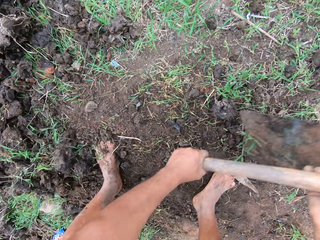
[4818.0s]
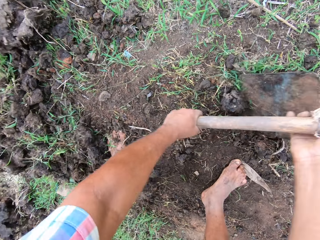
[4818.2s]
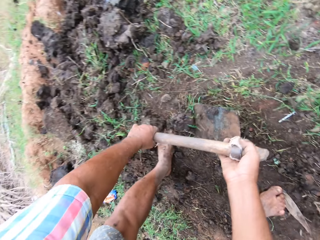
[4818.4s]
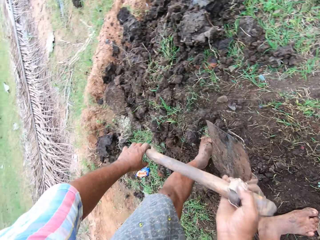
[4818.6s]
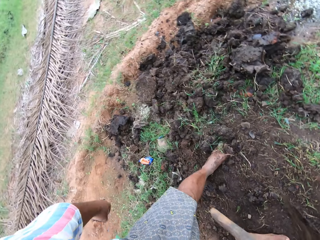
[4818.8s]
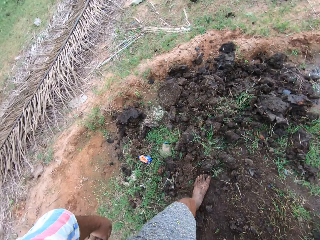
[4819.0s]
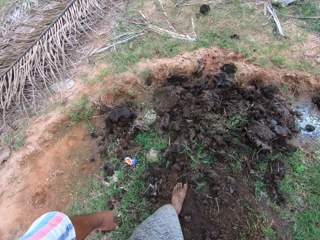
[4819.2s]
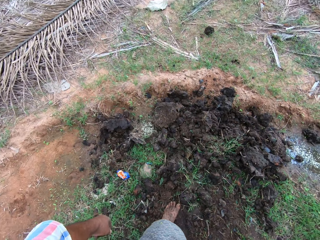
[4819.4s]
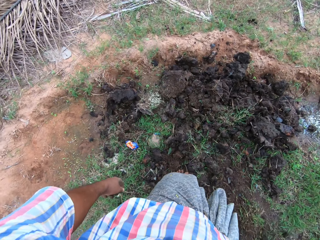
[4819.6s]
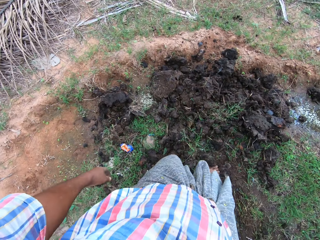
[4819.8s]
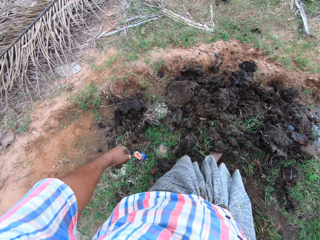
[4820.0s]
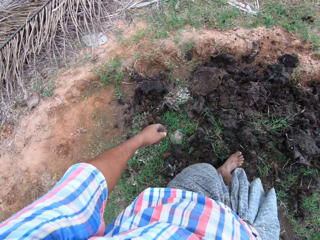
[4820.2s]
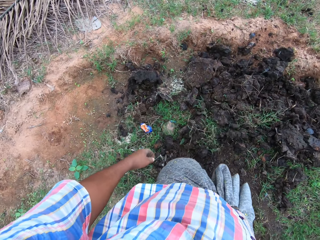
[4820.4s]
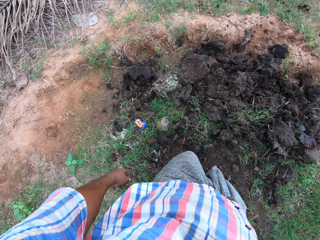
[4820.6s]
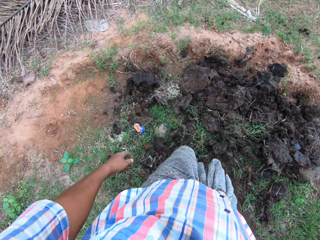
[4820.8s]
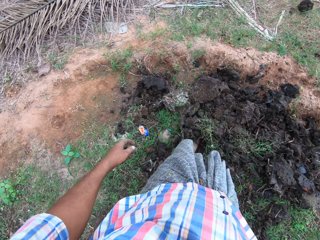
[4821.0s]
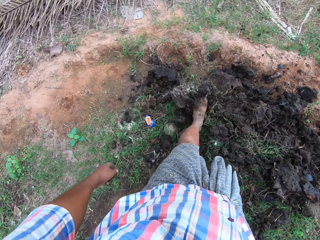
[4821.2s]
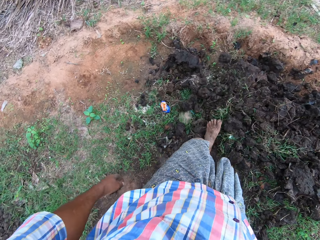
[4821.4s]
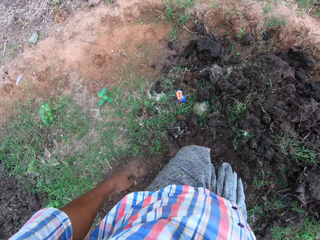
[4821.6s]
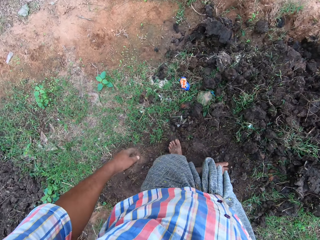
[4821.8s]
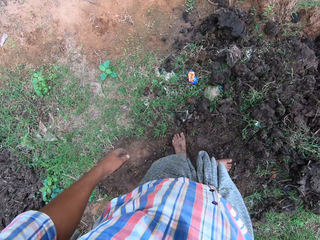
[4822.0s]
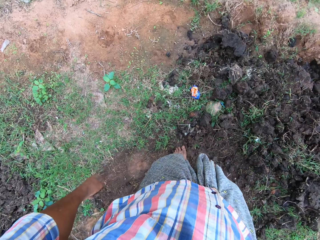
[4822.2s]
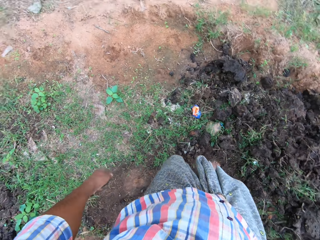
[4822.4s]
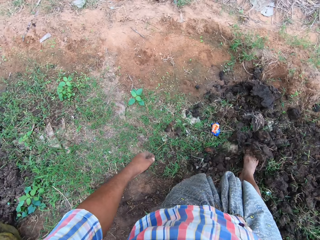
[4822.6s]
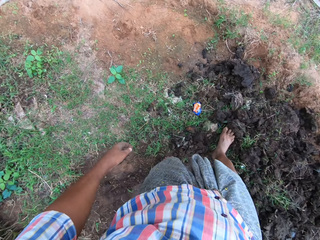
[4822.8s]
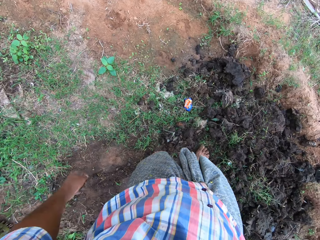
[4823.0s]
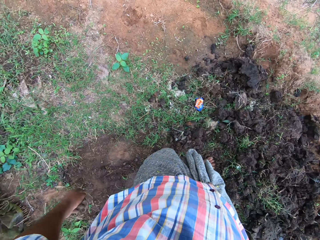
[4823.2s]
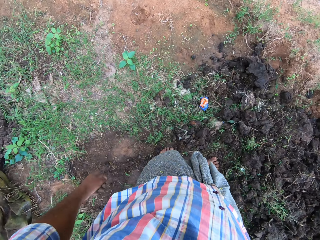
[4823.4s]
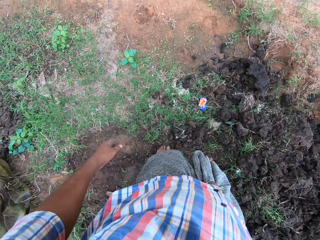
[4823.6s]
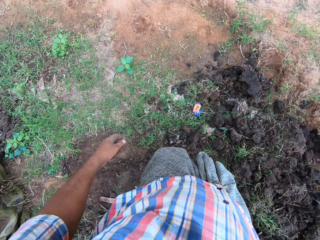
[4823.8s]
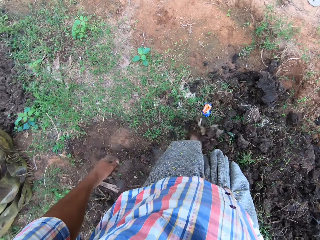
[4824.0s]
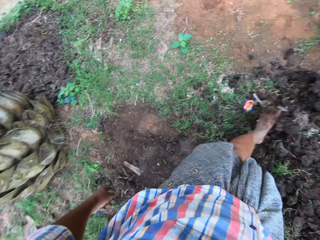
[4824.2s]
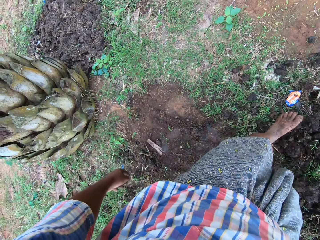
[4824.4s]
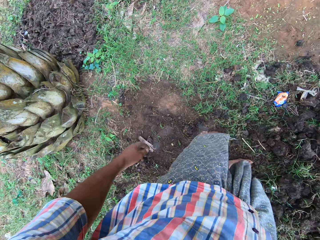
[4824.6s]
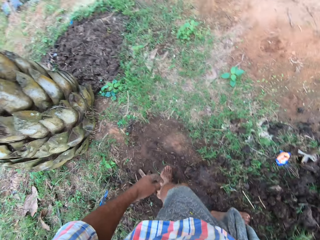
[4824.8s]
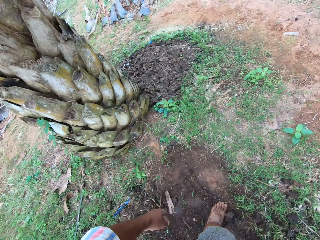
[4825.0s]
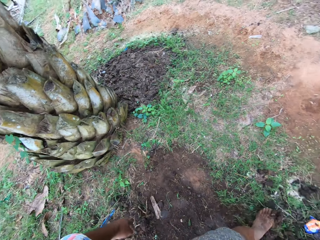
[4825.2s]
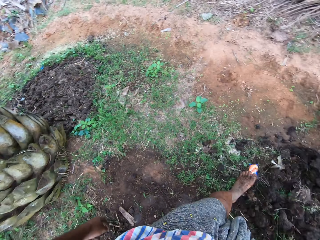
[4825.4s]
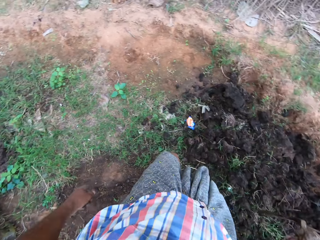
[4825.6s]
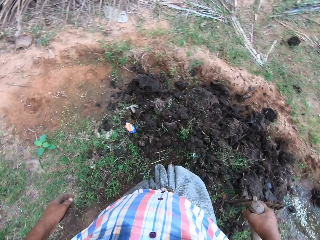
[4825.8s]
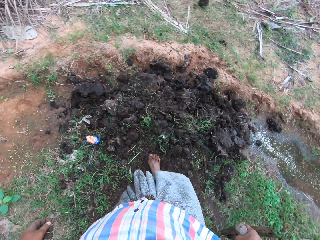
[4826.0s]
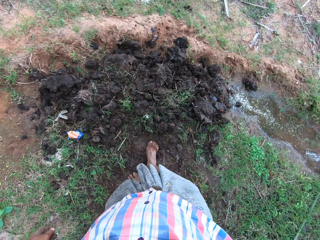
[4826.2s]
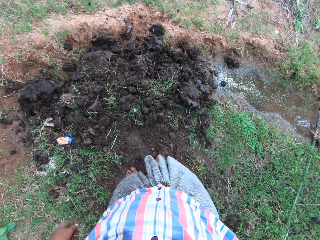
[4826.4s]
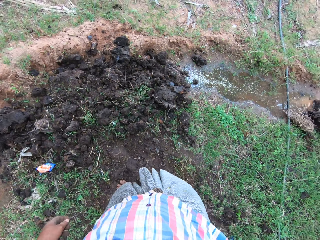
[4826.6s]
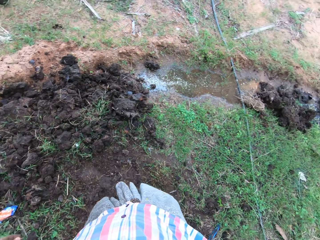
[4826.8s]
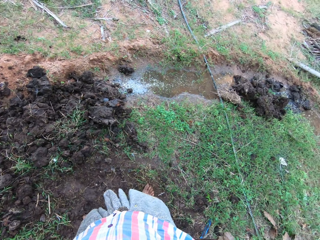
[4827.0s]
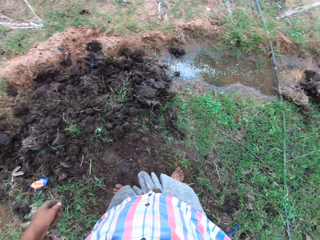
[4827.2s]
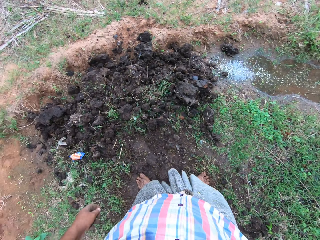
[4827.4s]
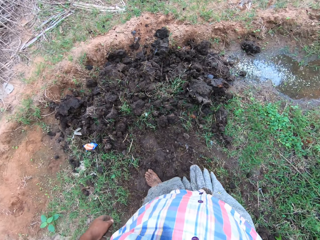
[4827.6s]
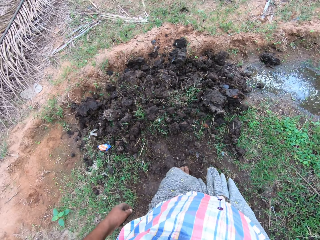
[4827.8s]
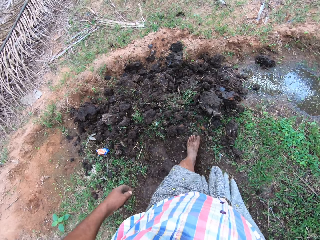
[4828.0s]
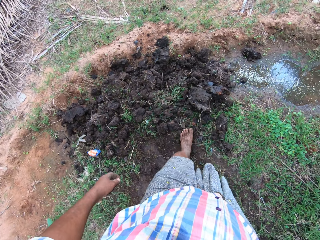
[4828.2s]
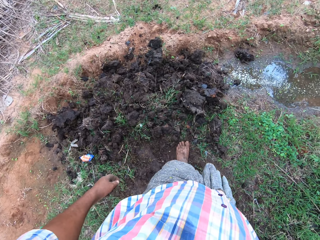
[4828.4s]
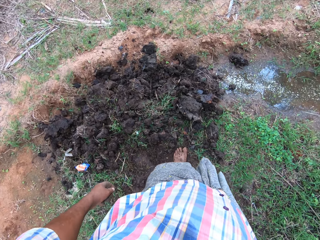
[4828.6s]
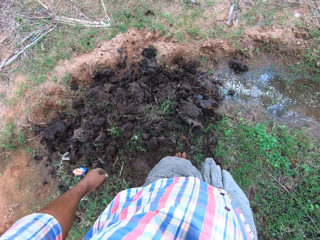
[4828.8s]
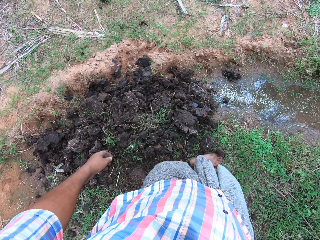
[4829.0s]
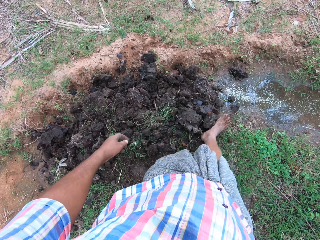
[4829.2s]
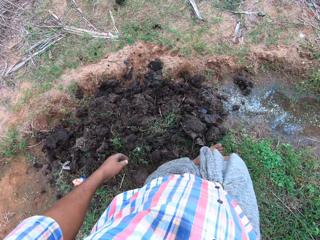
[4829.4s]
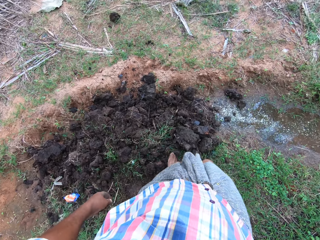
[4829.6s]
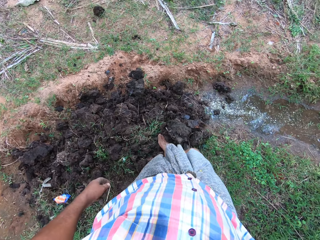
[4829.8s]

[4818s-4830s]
The camera wearer digs the ground. He adjusts the manure on the farmland with his feet.

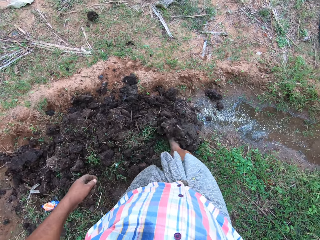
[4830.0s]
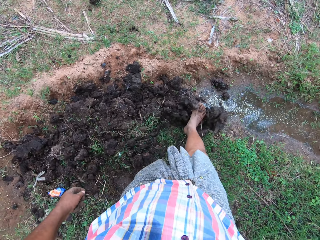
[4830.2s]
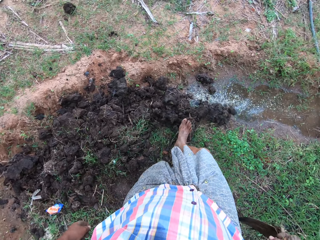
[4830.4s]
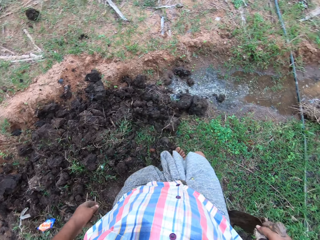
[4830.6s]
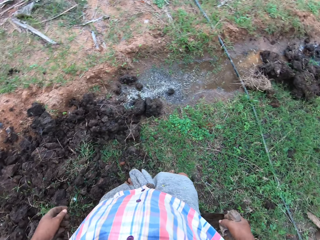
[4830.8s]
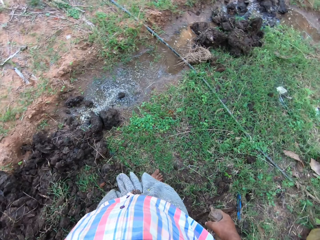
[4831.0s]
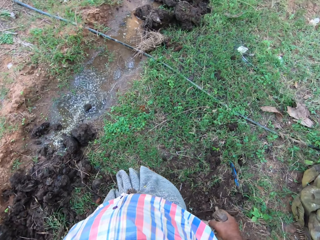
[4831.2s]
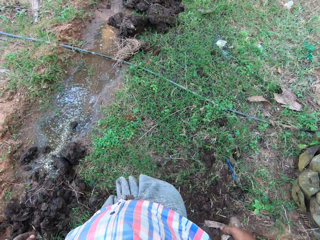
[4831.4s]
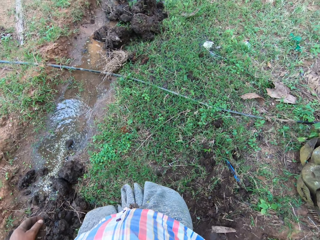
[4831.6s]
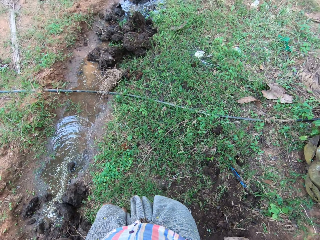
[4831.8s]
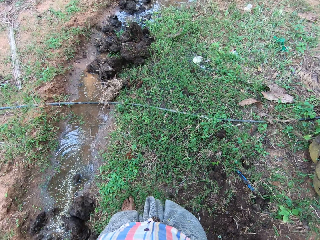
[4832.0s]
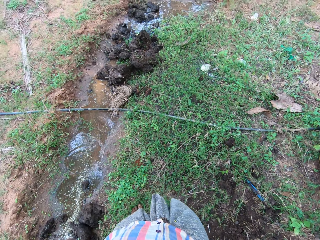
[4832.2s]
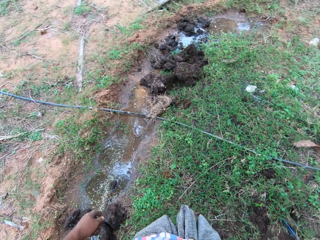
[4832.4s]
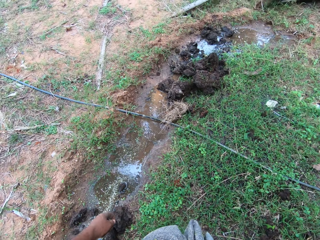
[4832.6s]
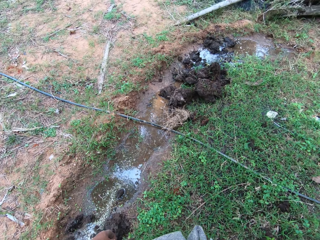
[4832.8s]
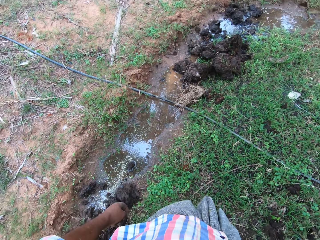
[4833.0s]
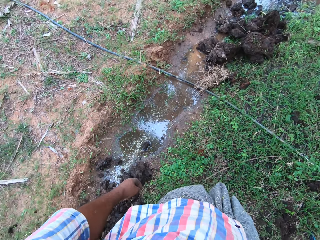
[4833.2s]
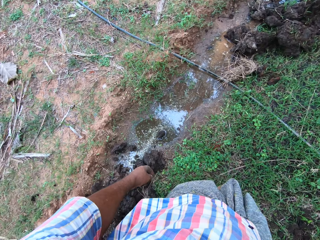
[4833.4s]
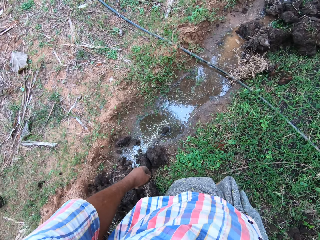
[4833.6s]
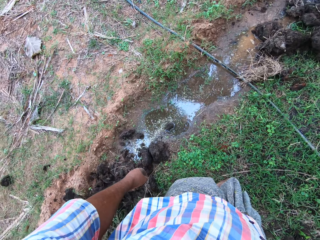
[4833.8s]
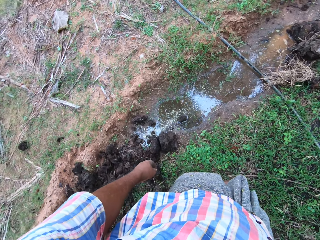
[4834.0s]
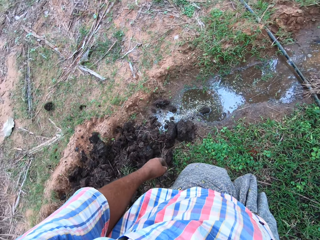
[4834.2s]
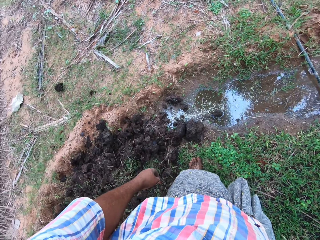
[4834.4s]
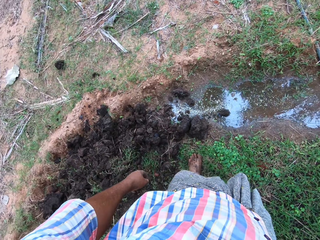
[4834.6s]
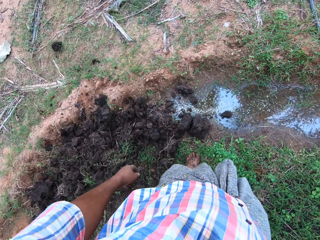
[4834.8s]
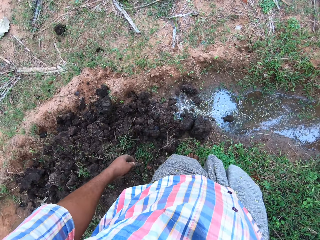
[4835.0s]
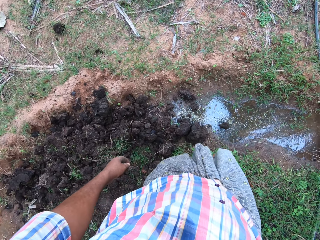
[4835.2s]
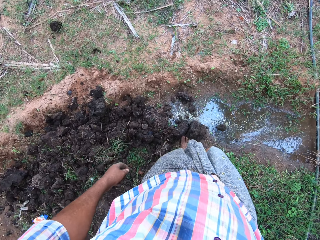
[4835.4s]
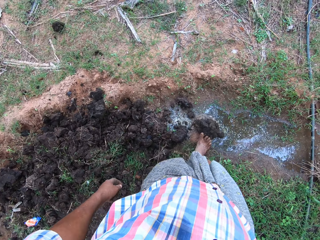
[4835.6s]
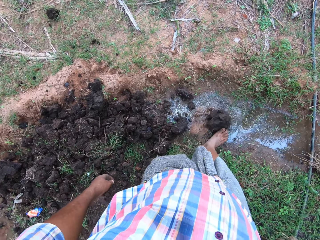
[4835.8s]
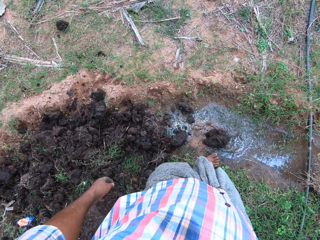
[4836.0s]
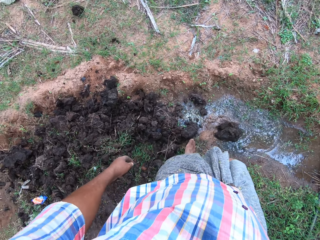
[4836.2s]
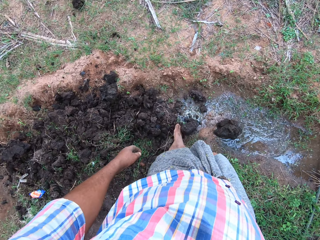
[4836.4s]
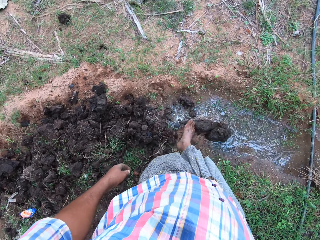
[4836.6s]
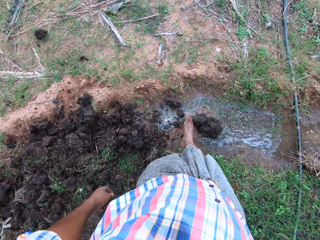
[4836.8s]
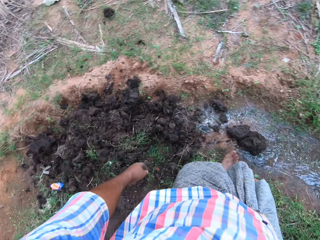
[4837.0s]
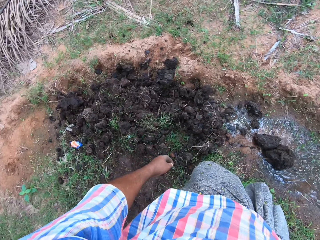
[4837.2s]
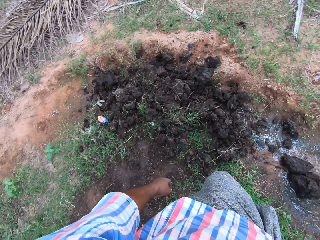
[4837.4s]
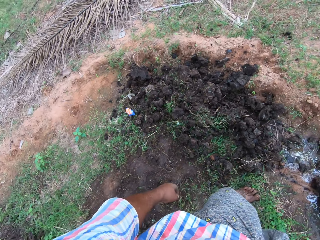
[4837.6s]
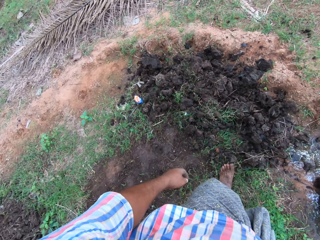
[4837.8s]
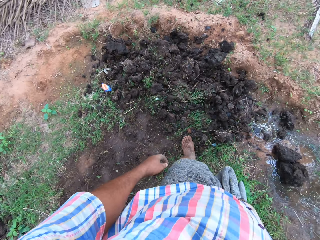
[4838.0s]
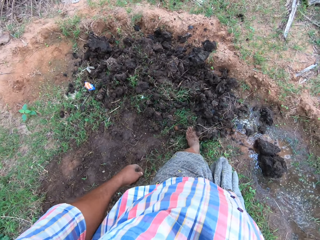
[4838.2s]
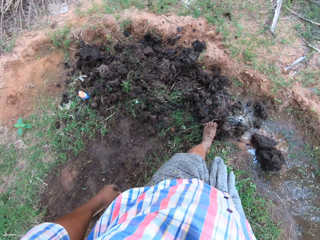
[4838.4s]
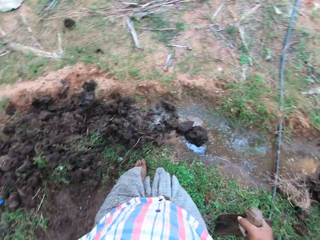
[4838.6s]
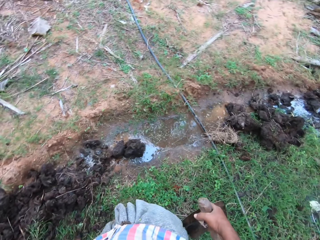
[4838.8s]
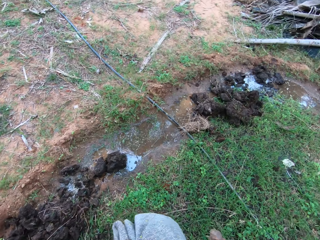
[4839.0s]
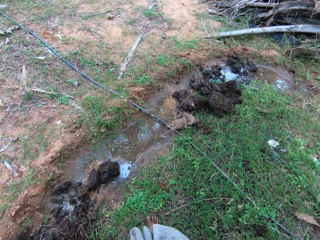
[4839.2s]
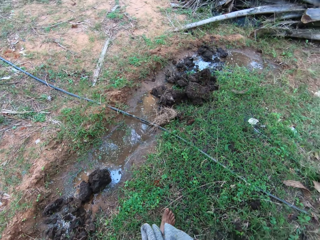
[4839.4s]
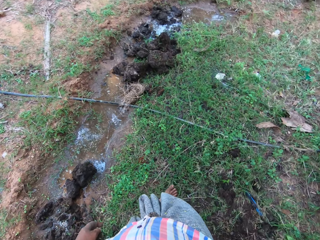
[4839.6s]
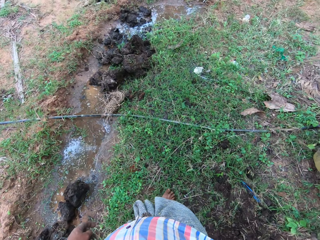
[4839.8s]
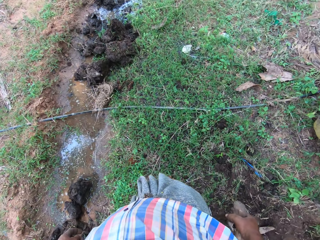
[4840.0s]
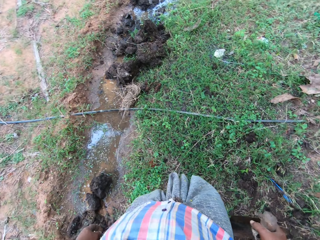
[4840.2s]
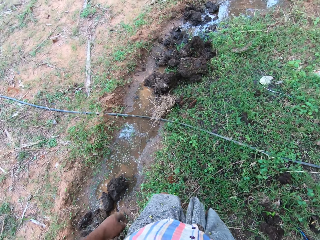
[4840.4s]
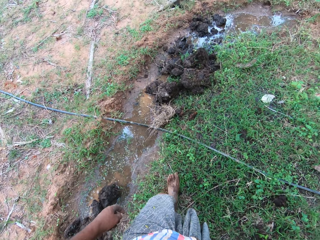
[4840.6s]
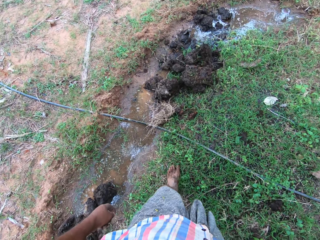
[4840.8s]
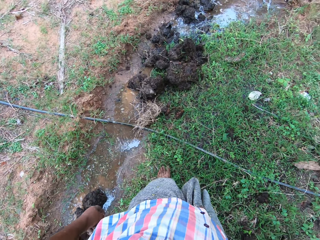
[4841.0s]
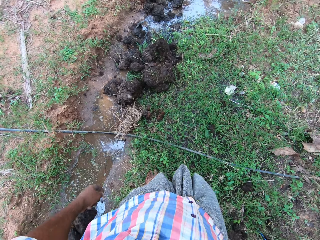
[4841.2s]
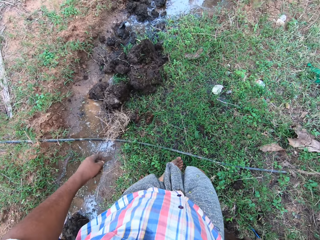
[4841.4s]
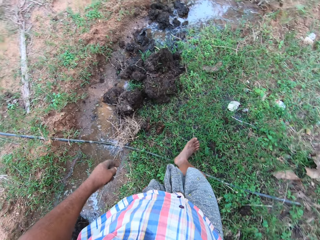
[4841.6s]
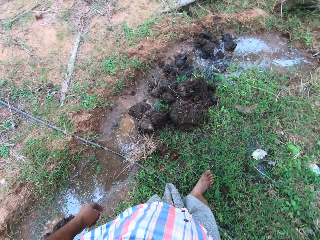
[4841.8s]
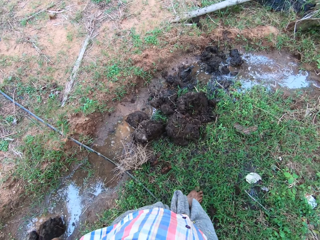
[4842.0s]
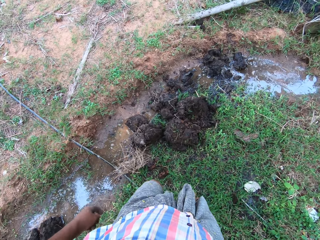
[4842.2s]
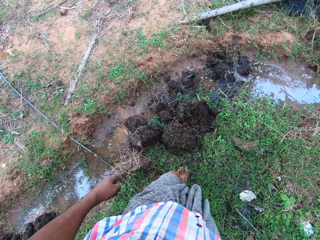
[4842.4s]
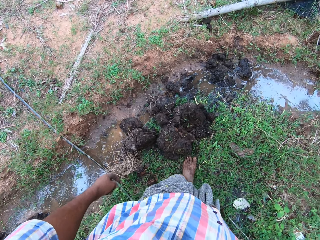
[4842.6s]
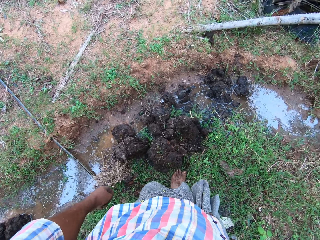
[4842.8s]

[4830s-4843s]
The camera wearer looks around the garden. He pushes the manure on the farmland into the water with his feet. He moves the stones in the water. He walks around on the farmland.
